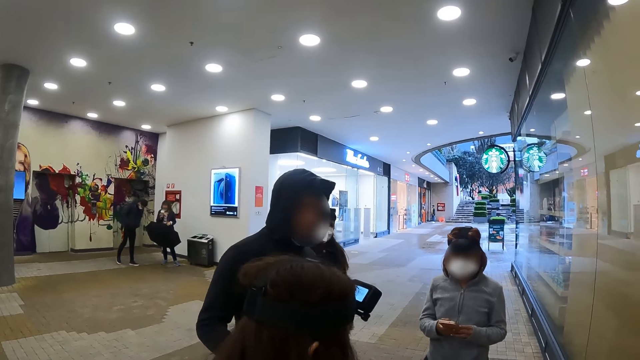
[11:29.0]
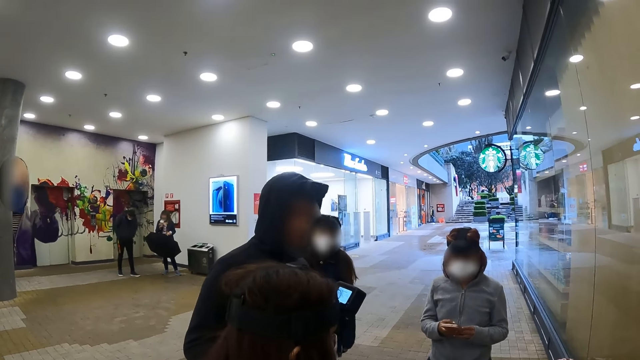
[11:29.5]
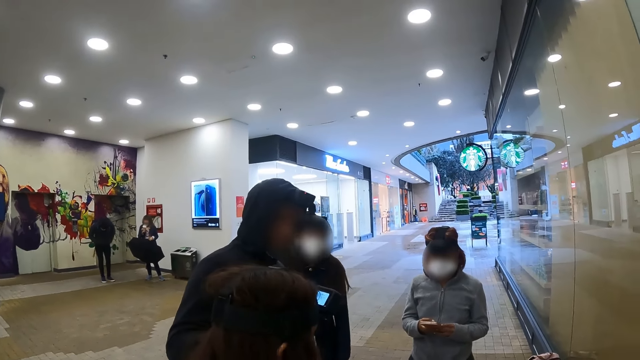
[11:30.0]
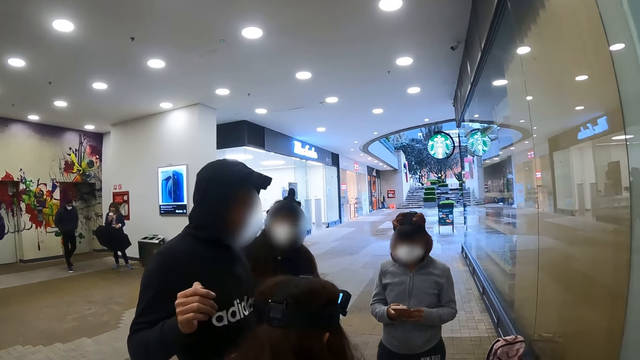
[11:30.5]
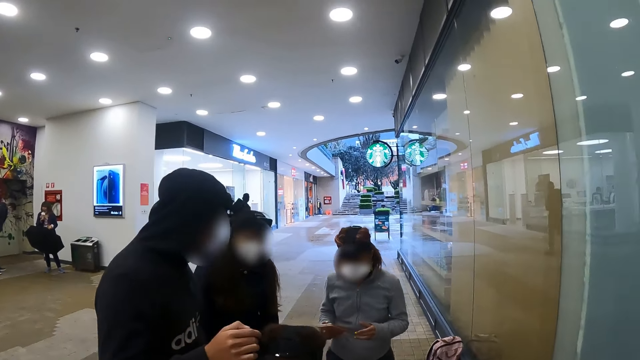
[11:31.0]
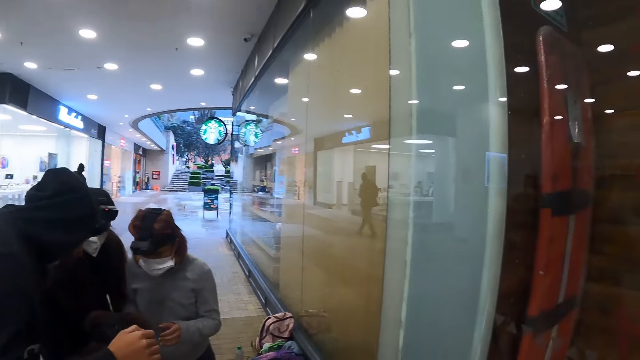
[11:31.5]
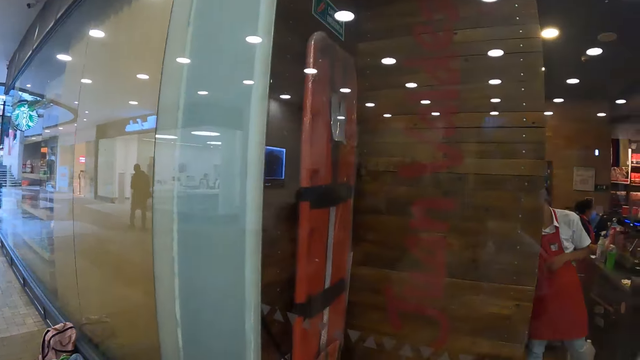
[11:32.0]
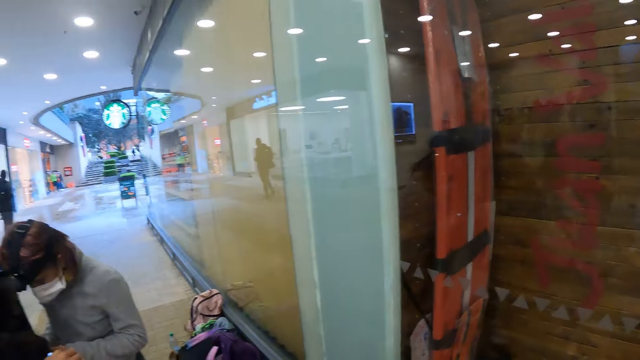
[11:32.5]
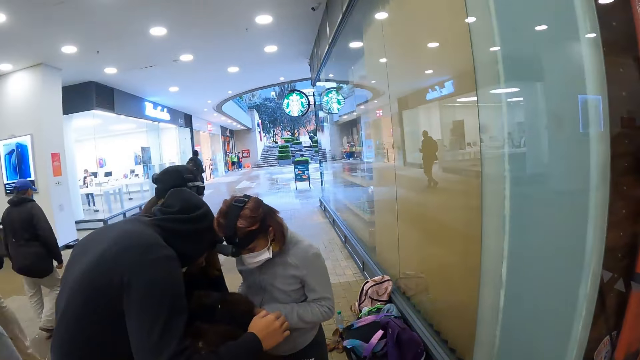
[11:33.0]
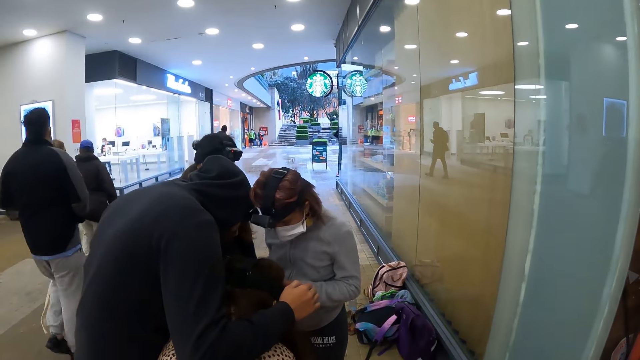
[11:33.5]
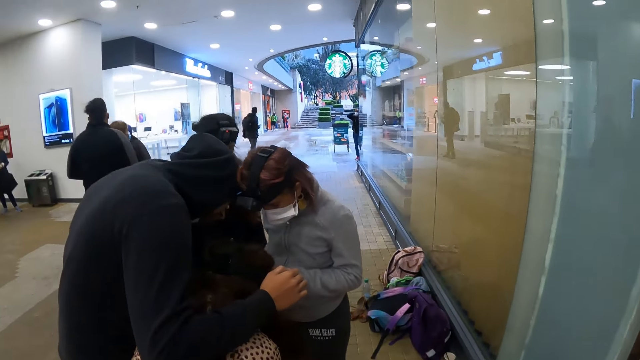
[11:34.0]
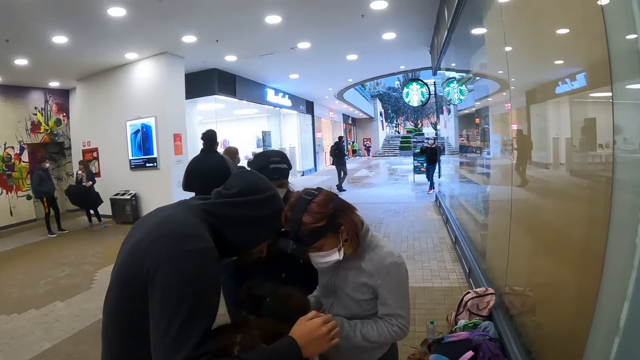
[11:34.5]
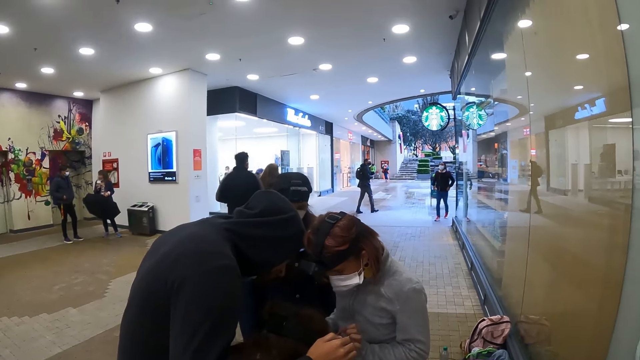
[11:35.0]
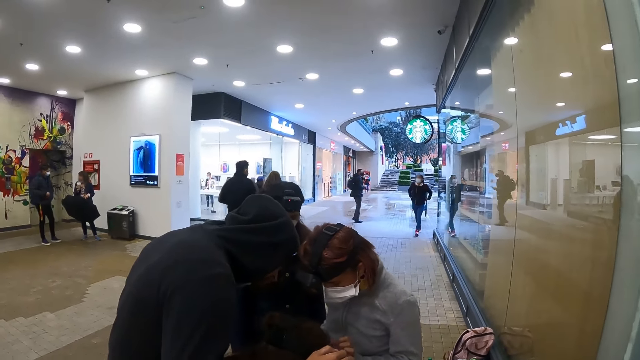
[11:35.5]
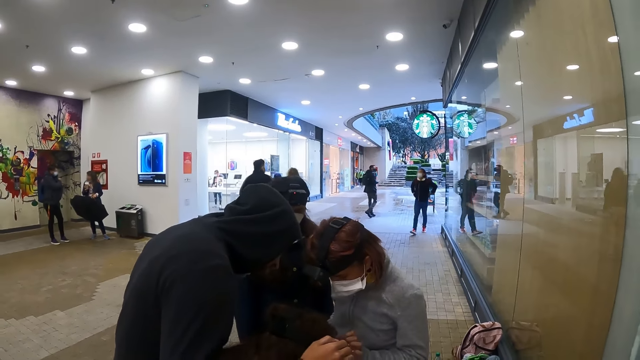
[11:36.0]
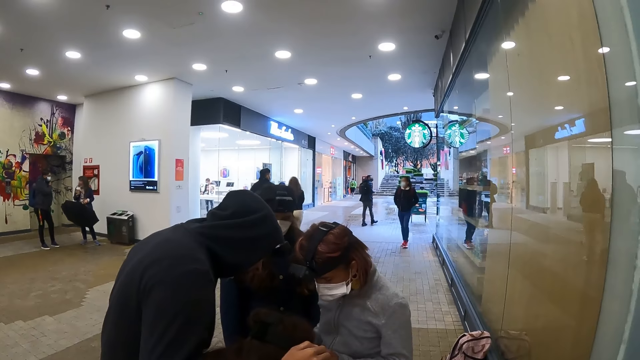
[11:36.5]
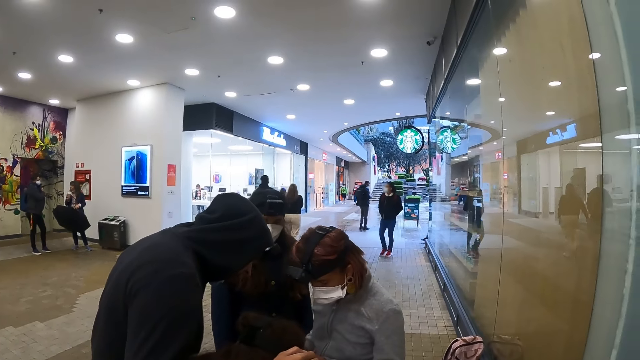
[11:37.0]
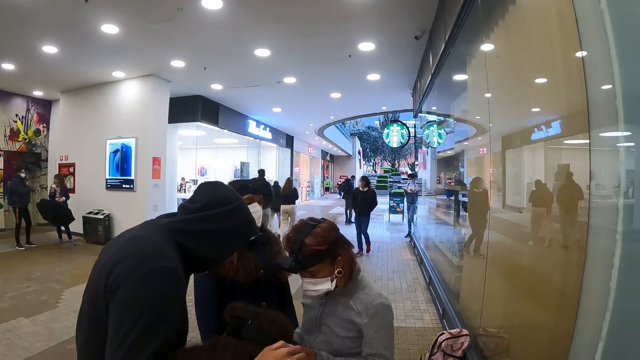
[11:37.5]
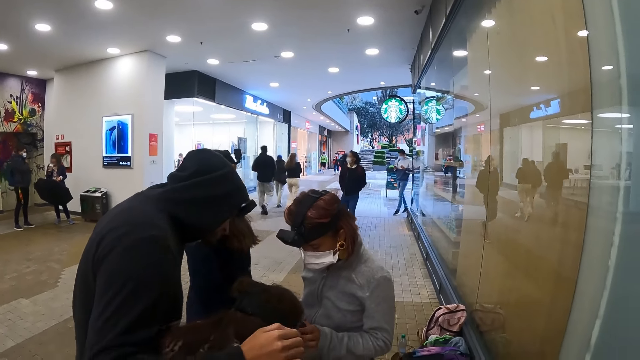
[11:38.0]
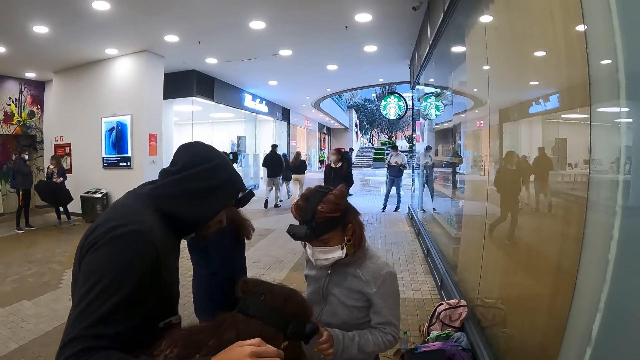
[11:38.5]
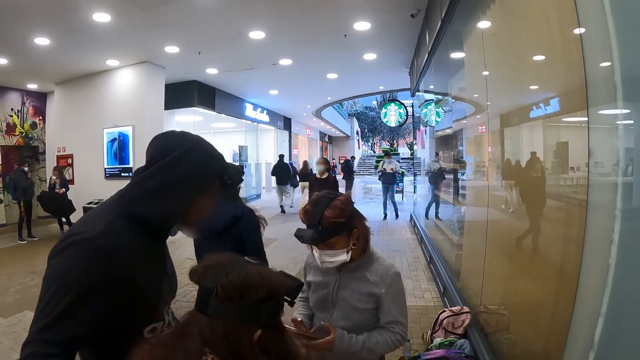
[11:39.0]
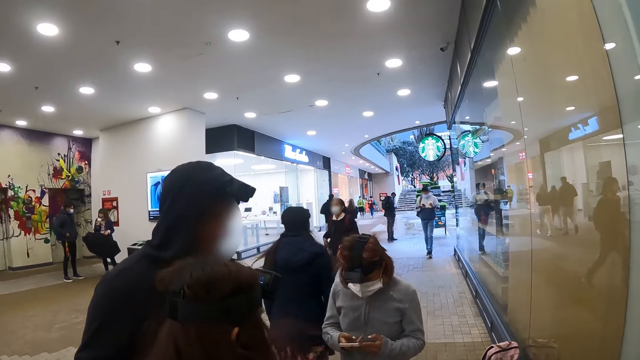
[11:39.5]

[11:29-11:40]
A person looks around. The person bends. Another person holds the first person on the shoulders. The camera wearer looks around. A third person, the second person and the first person look at a fourth person's phone. The fourth person shakes the head. The third person walks around.

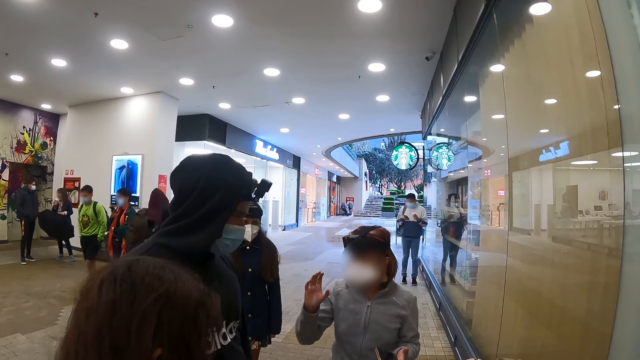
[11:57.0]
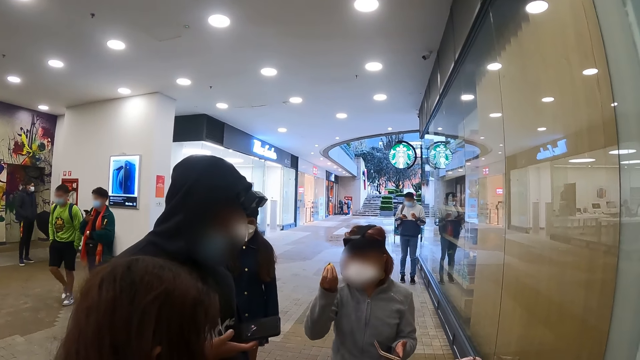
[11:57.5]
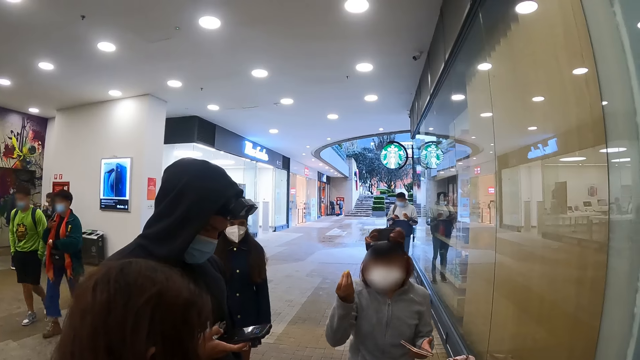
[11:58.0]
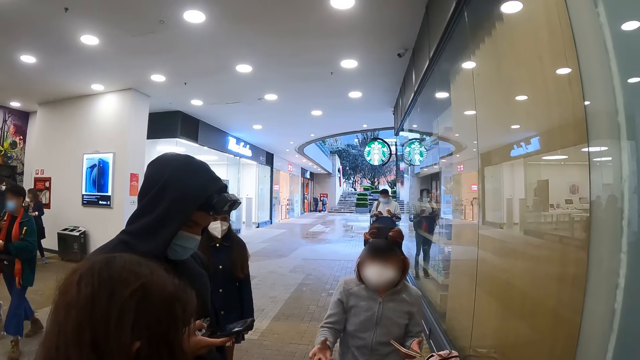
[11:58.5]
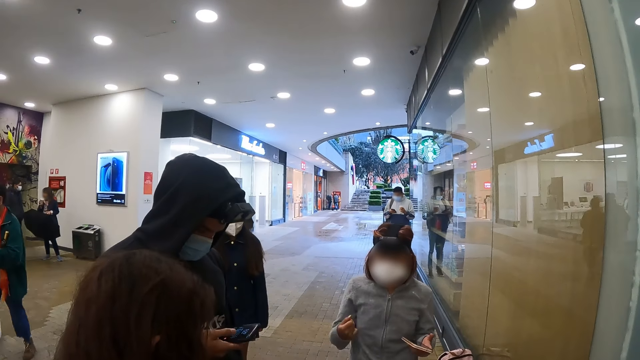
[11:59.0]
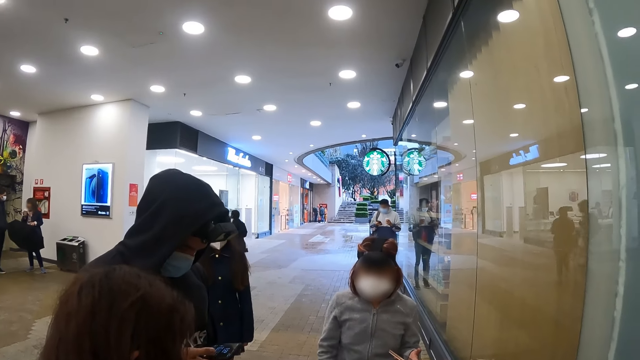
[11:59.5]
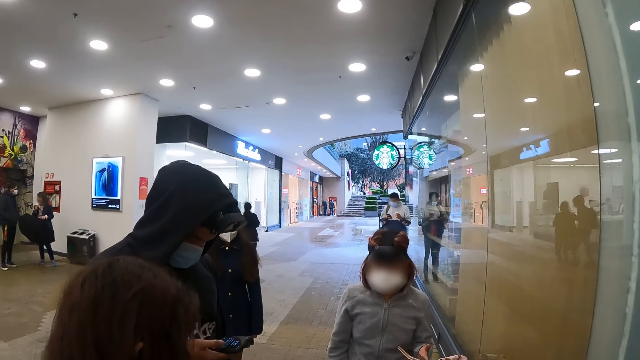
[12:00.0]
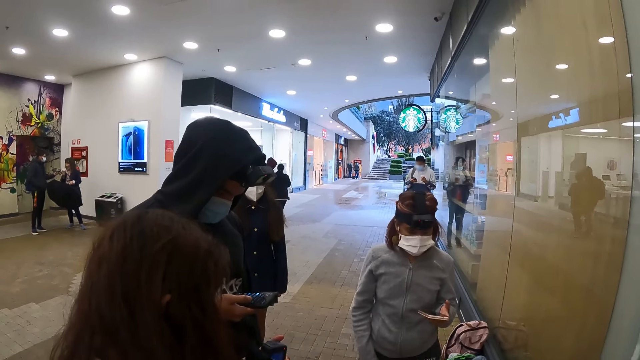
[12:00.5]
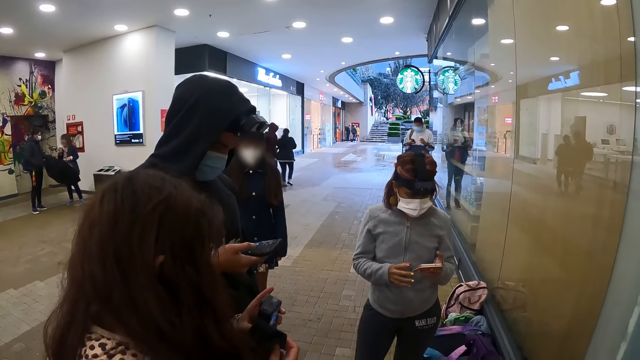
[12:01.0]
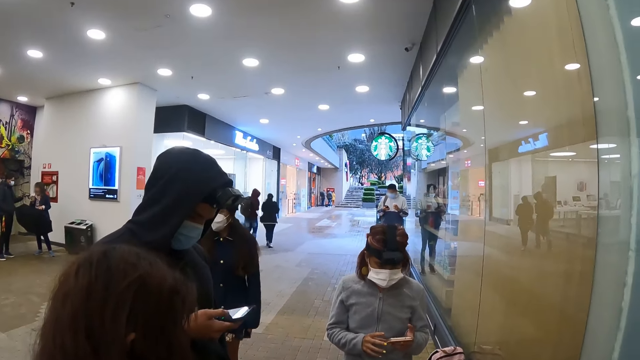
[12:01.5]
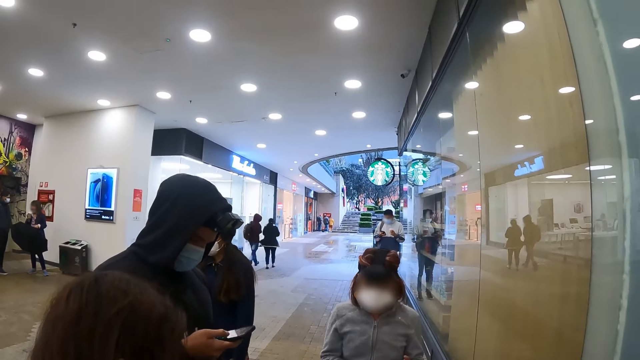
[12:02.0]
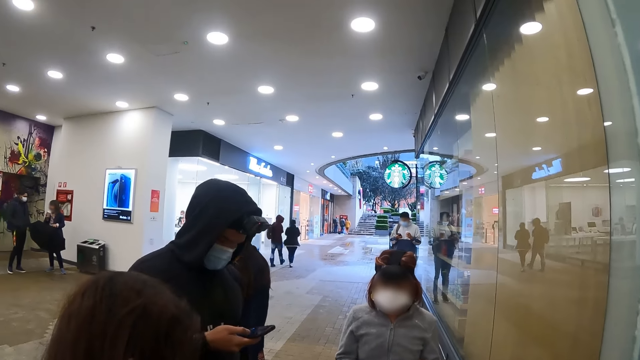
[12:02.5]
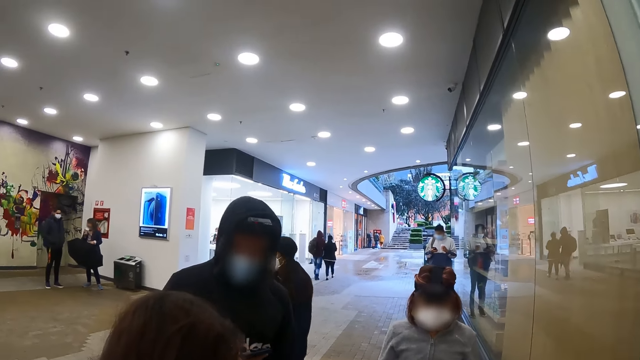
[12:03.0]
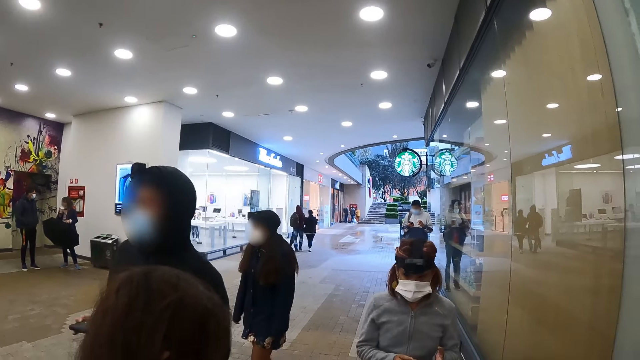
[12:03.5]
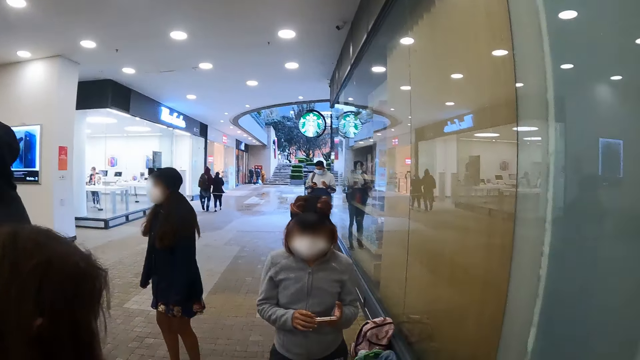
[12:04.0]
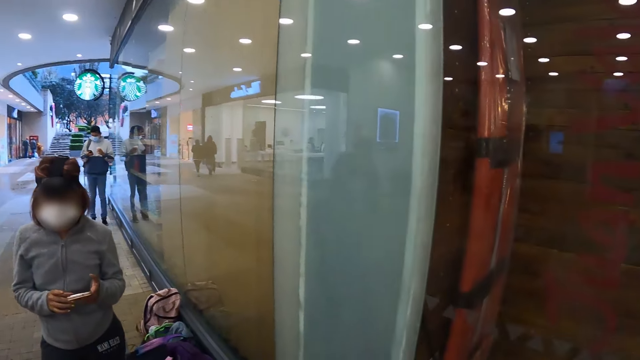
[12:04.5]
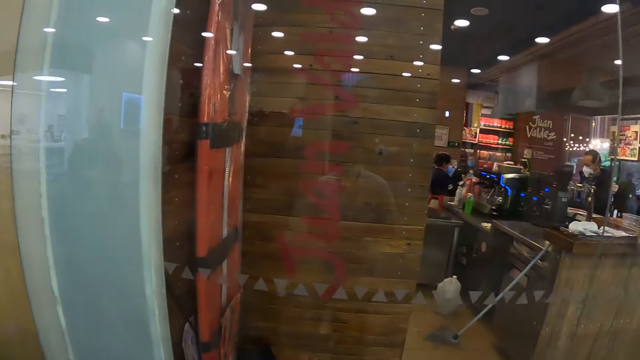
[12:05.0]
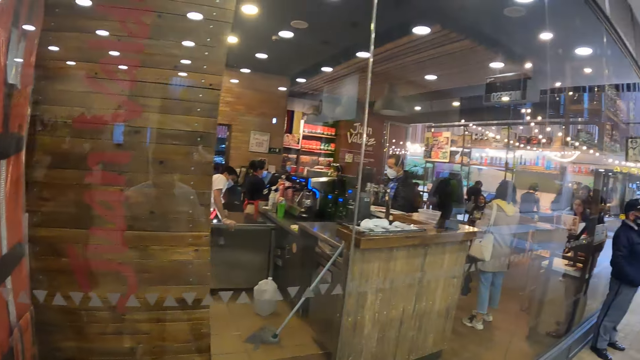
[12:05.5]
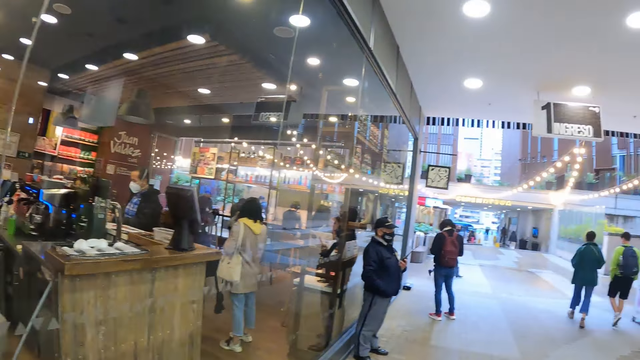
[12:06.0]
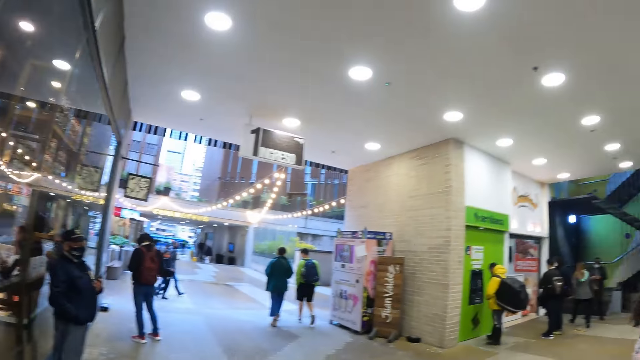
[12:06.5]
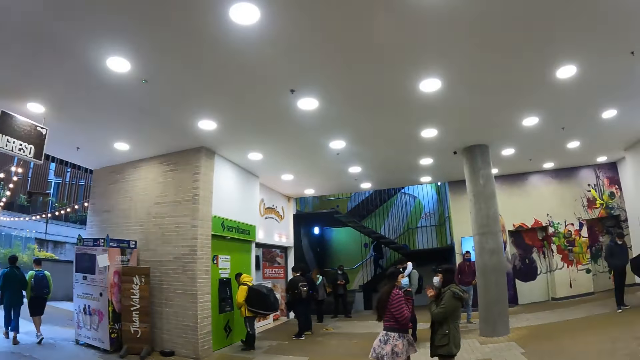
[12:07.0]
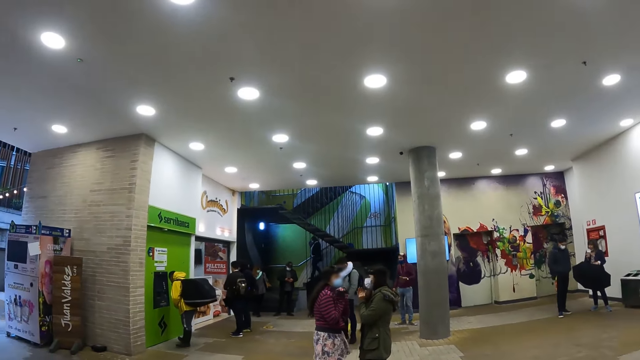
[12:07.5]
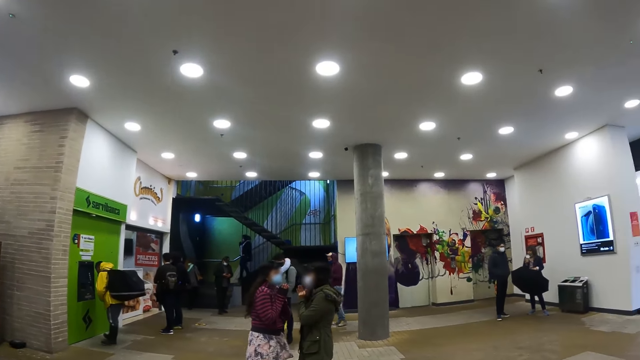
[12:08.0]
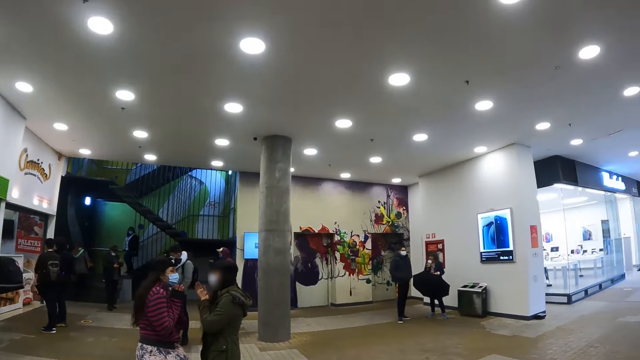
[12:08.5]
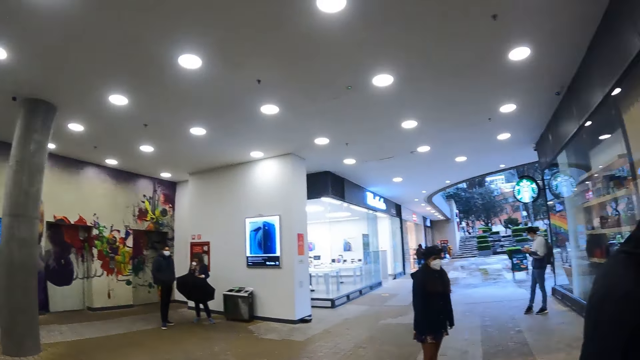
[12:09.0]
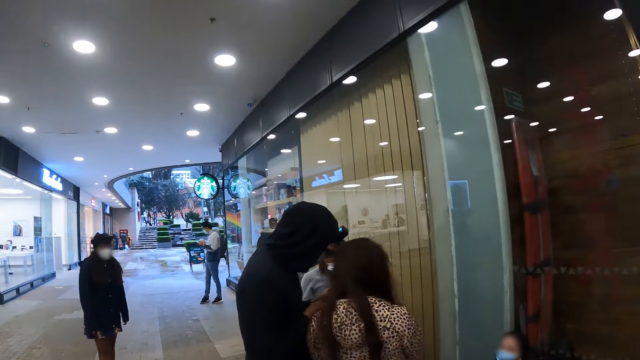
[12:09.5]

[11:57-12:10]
A person operates a phone. Another person fixes the camera. The first person walks around. The camera wearer looks around. A third person talks with a fourth person. The camera wearer walks around the area. They look around.
